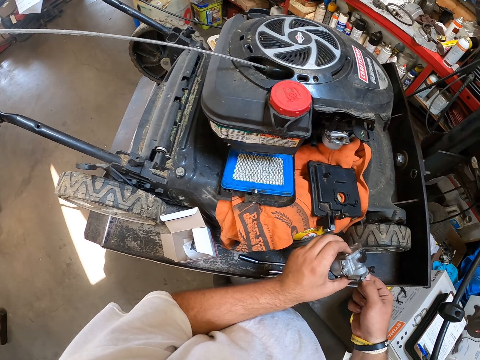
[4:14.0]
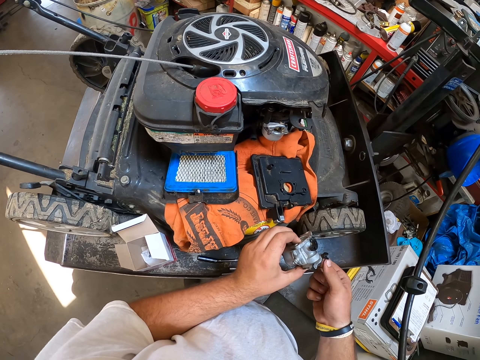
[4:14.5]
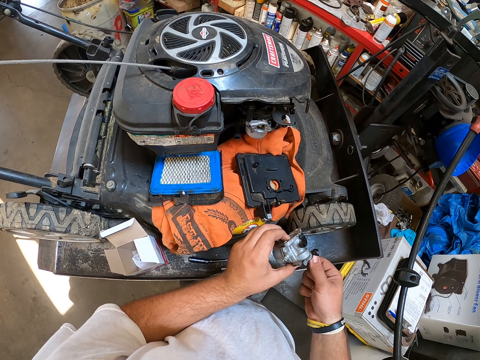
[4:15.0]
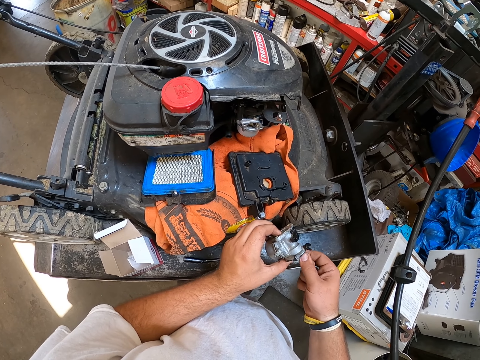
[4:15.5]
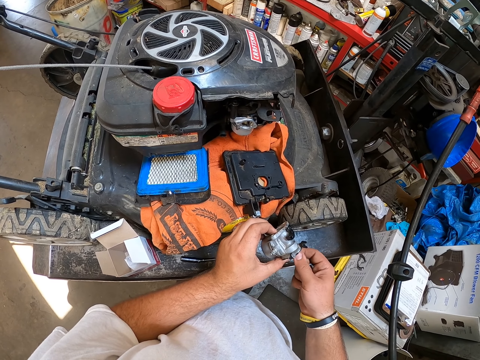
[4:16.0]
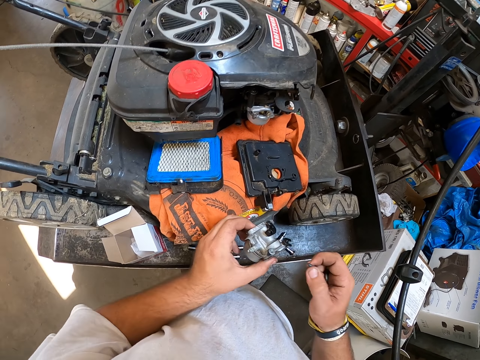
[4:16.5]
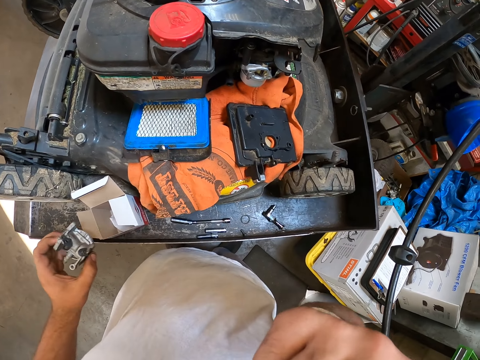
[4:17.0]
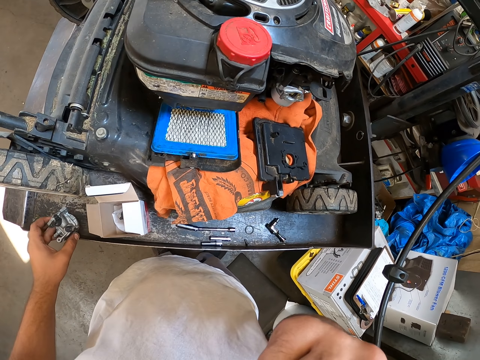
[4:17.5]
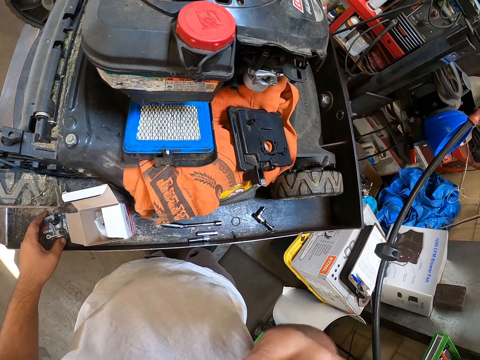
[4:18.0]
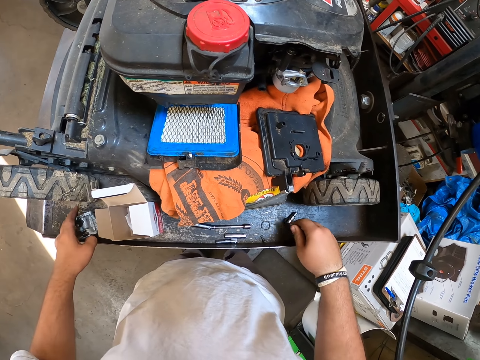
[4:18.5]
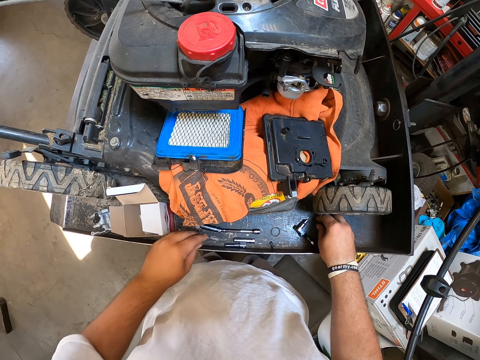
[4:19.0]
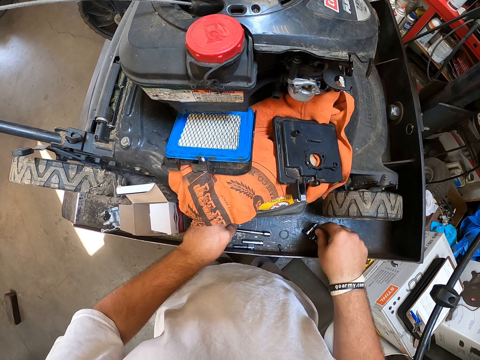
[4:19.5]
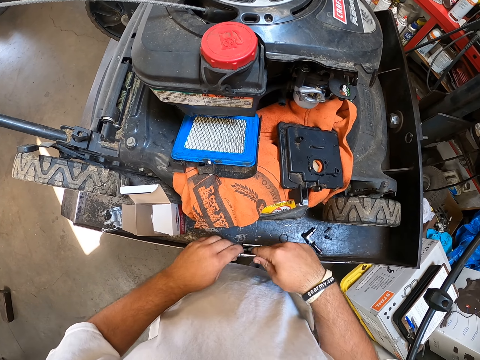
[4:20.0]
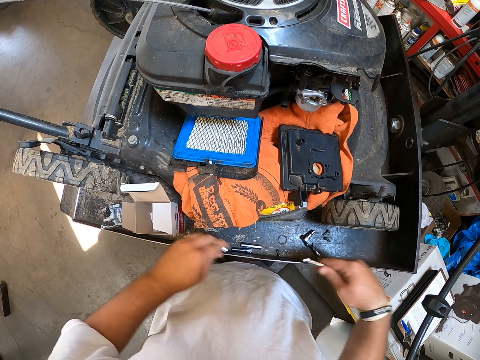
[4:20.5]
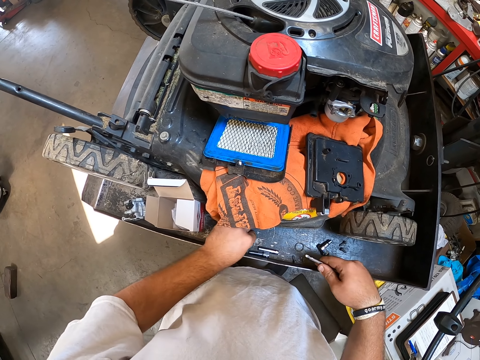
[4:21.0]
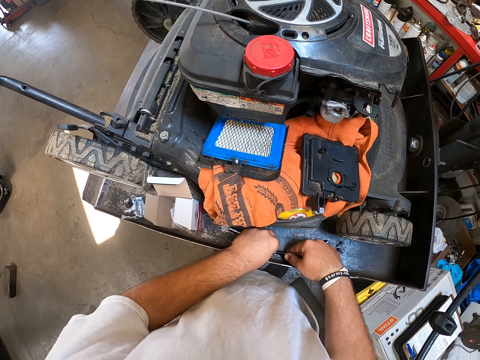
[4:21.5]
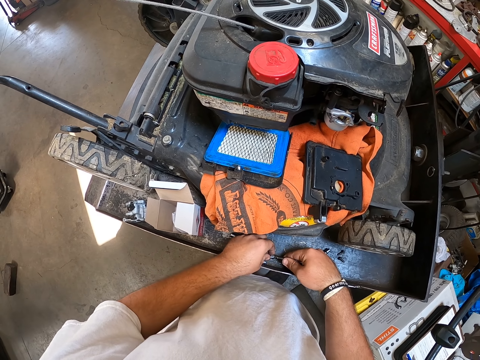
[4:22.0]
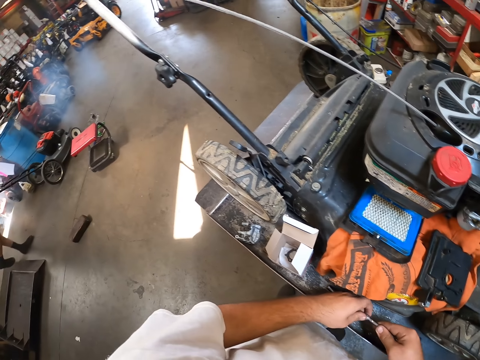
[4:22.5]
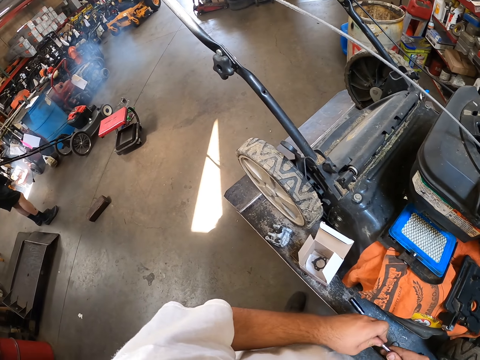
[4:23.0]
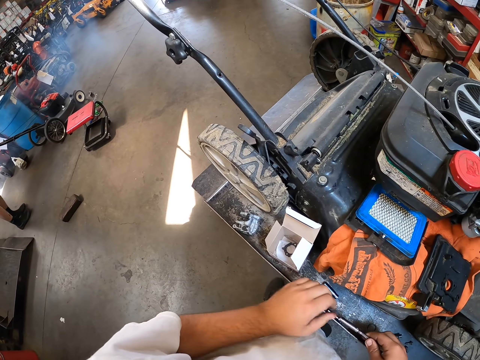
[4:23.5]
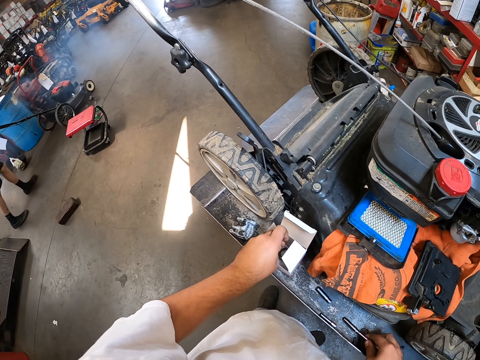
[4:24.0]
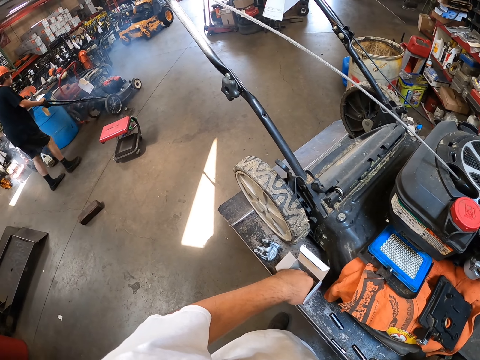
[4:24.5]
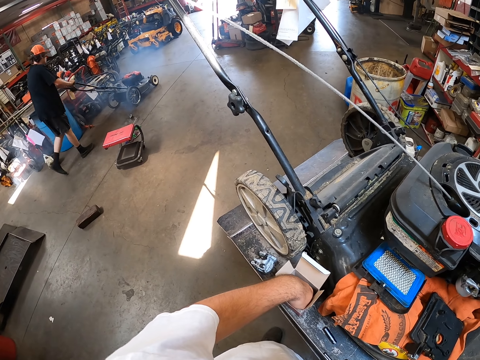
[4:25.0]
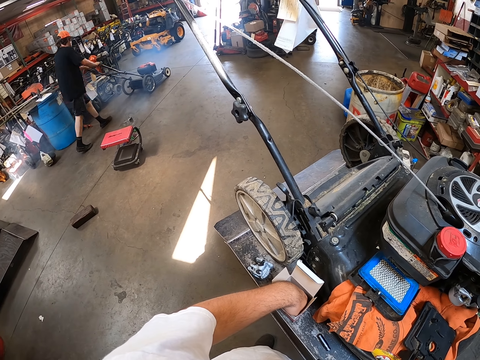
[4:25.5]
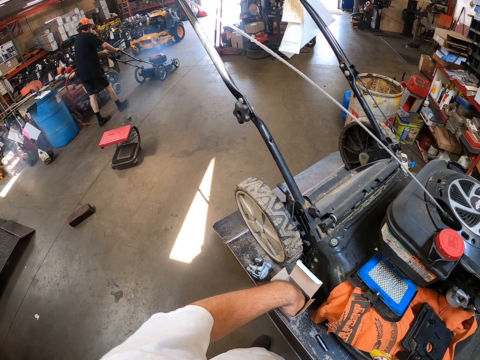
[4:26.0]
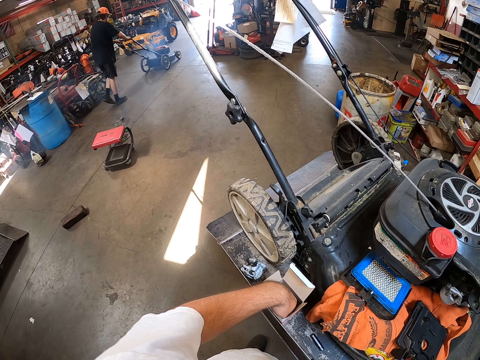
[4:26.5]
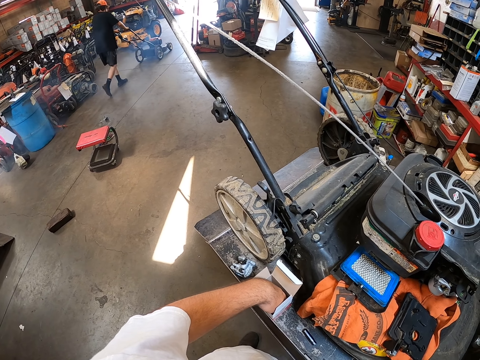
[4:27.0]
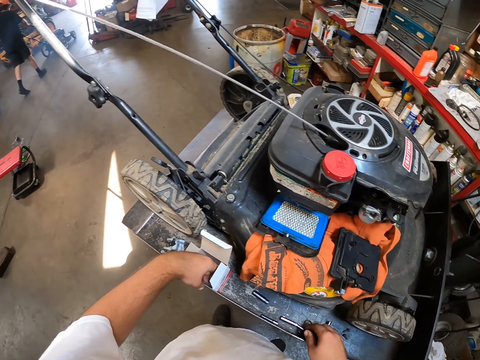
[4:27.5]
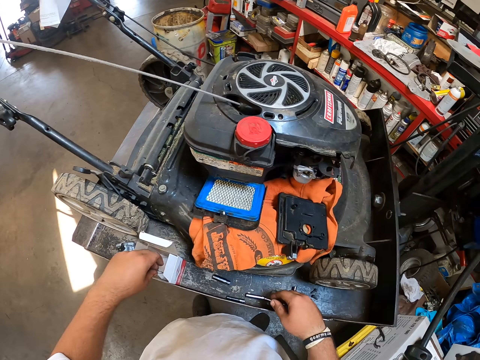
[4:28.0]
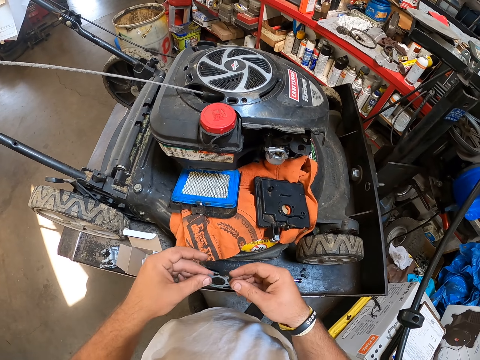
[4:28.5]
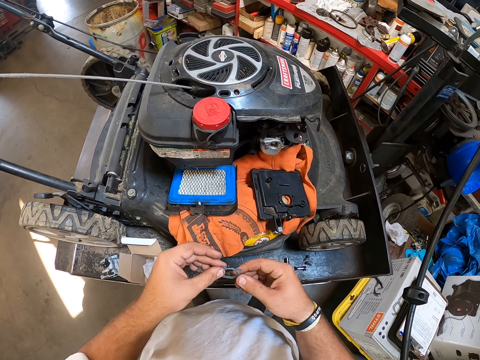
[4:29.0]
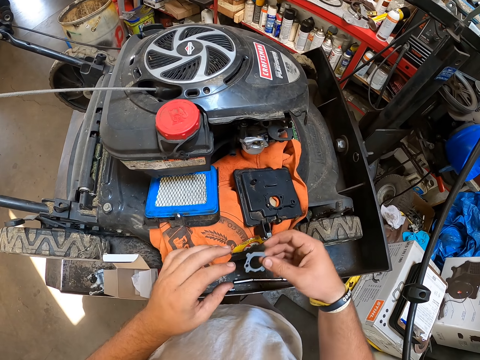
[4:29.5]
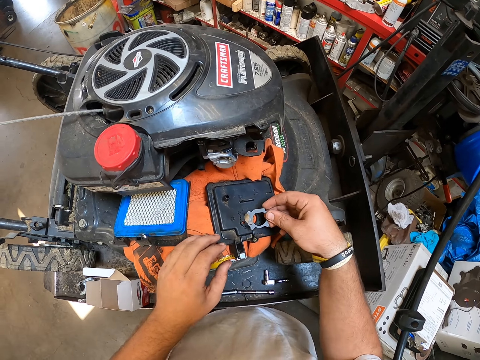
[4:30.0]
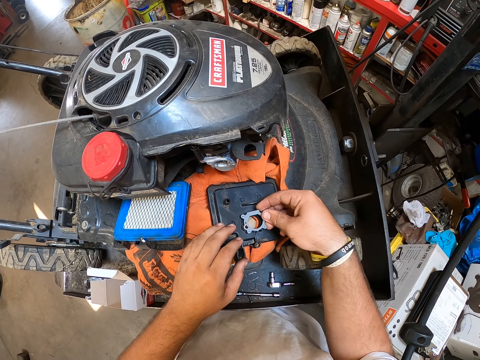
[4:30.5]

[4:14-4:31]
The camera wearer puts a hand up. They put the tools down. They pick up a spark plug spanner. They remove the bolts. They join the spark plug spanner to another tool. They take the metal in the box. They remove a tool from the box.

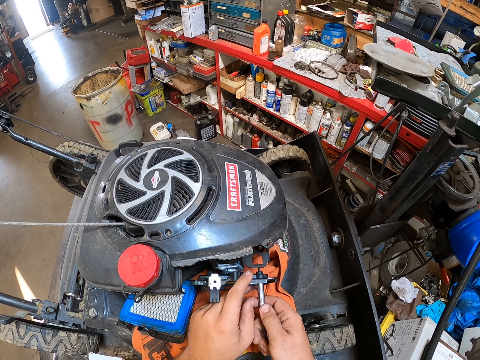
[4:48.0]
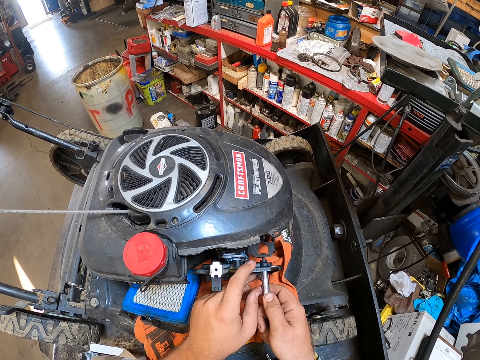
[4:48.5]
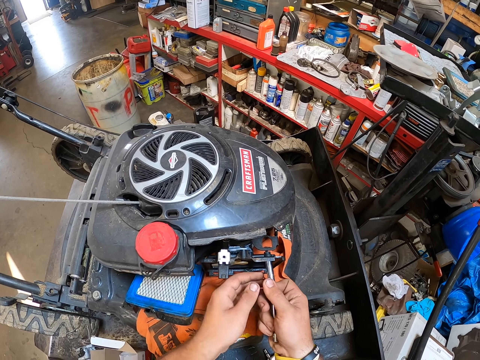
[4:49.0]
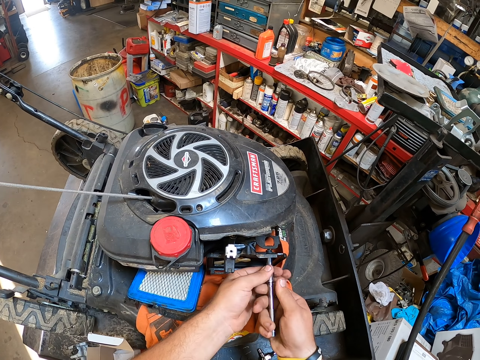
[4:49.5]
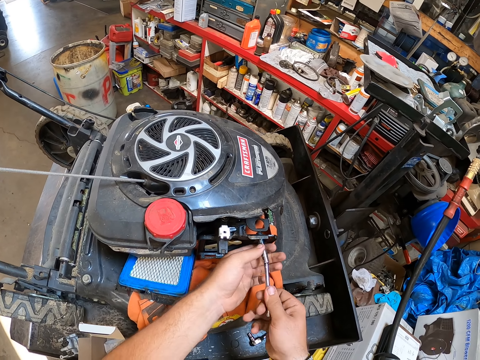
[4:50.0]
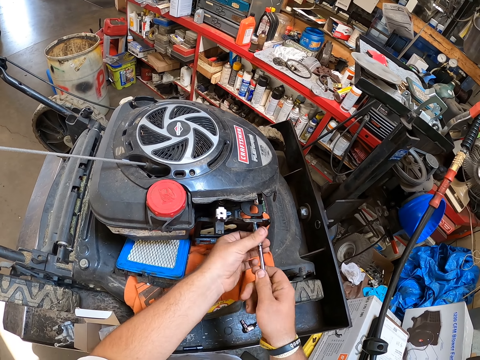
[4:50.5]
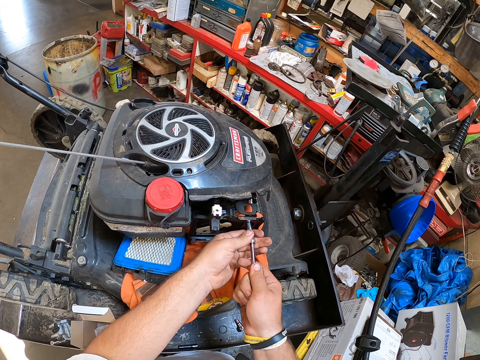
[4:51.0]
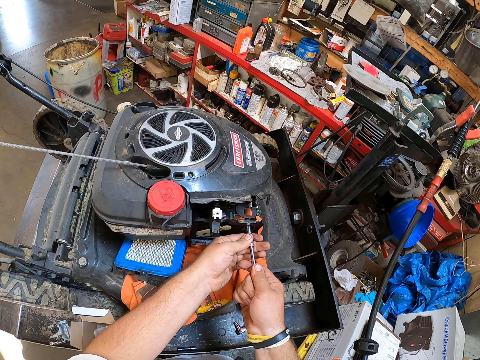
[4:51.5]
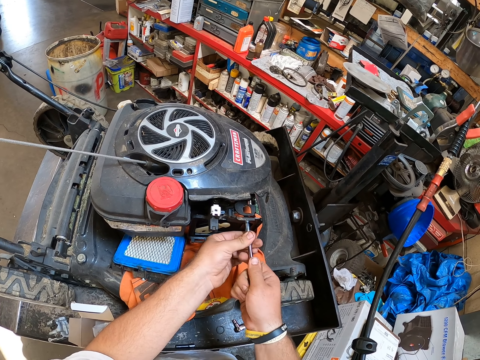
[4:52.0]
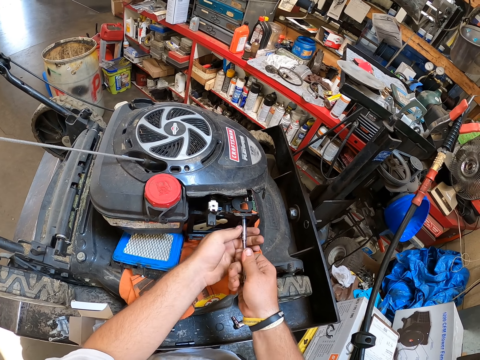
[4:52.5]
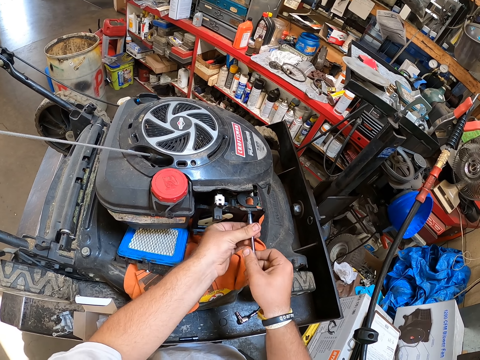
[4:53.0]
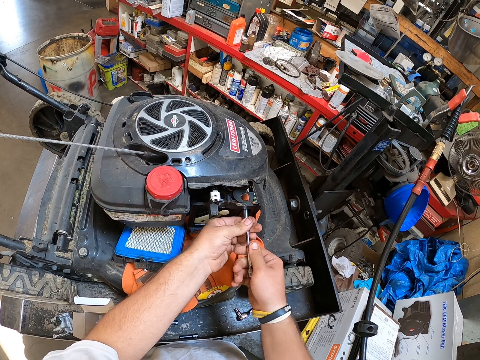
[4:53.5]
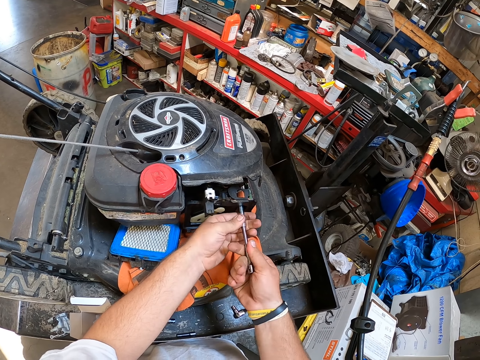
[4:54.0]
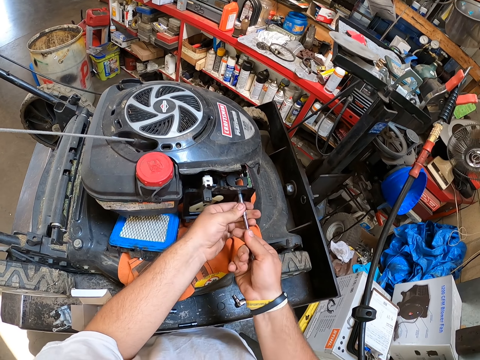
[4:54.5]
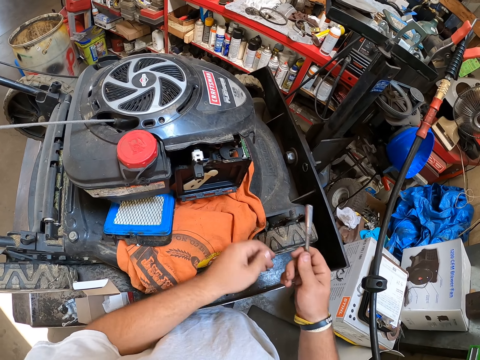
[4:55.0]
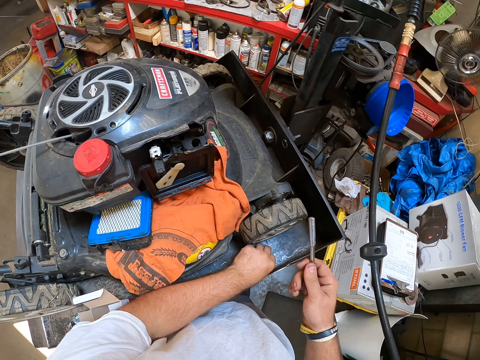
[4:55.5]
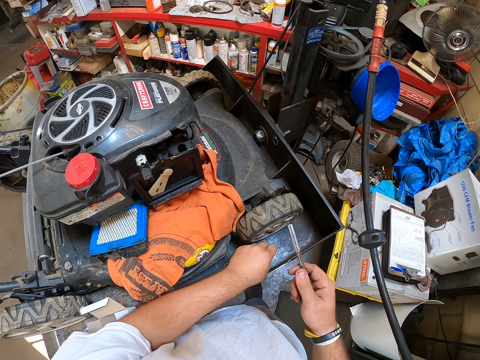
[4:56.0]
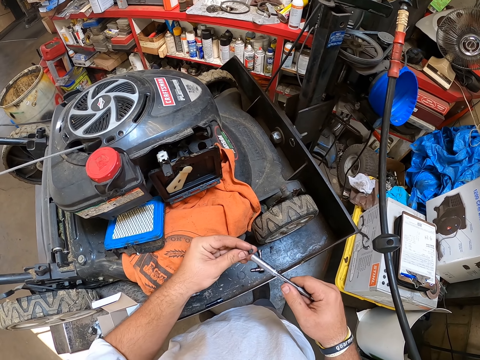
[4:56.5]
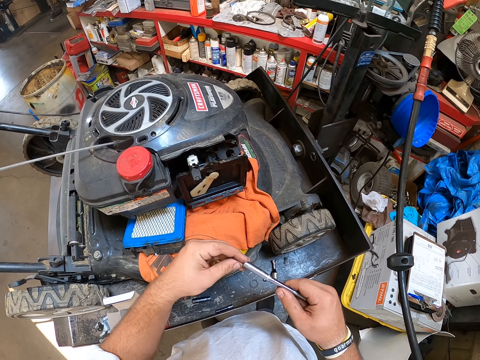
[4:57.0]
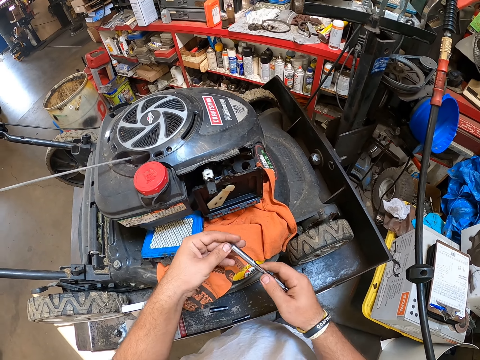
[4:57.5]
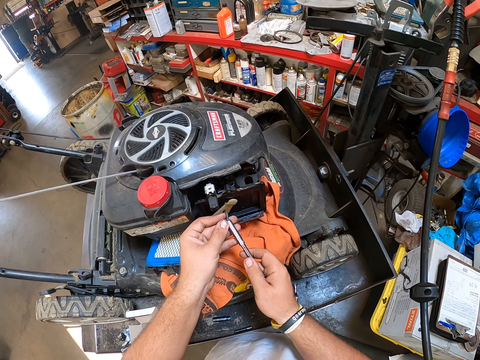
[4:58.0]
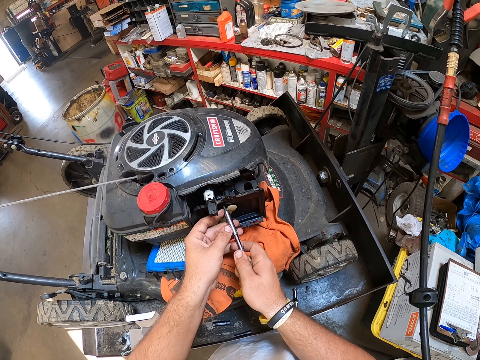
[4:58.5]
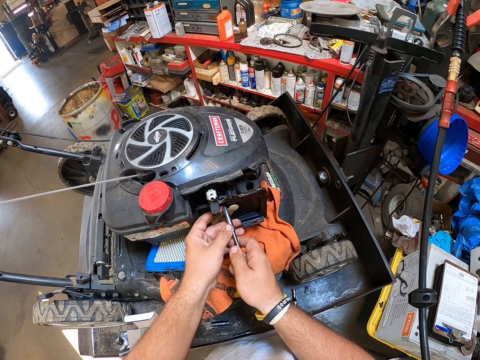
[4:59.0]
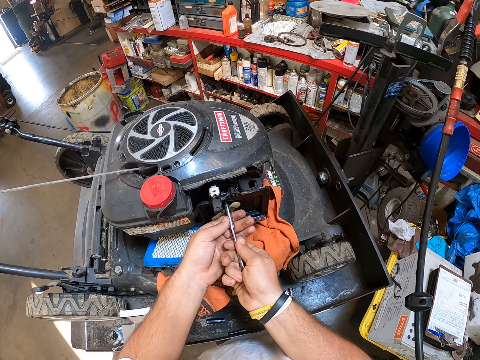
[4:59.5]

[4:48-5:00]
The camera wearer fixes the tool in the plastic cover. They pick up a tool. They put the bolt in a tool. They put the tool inside the spark plug planner.
